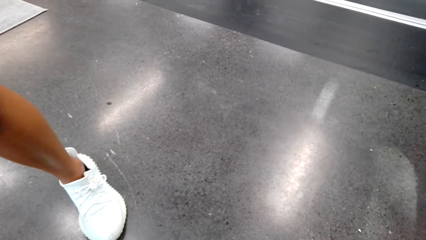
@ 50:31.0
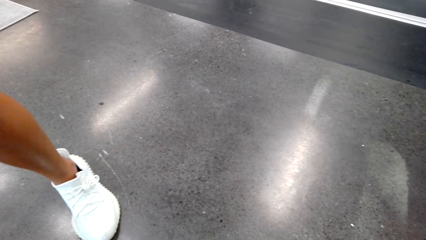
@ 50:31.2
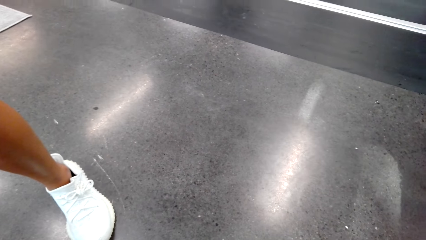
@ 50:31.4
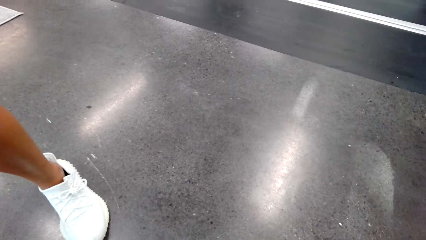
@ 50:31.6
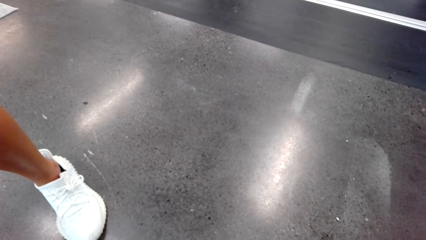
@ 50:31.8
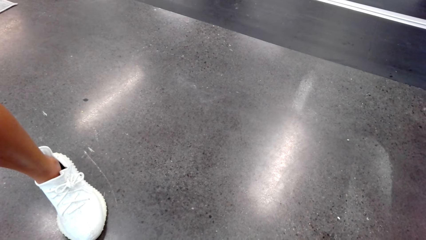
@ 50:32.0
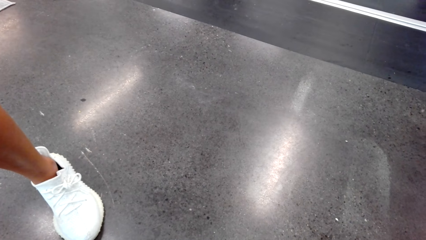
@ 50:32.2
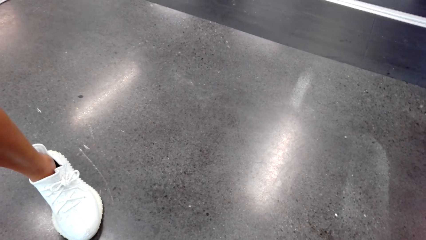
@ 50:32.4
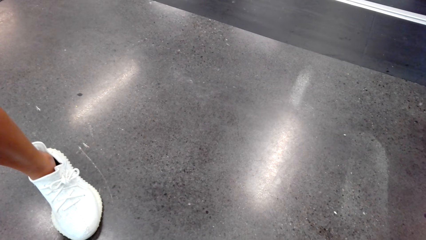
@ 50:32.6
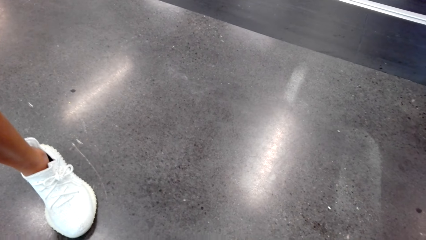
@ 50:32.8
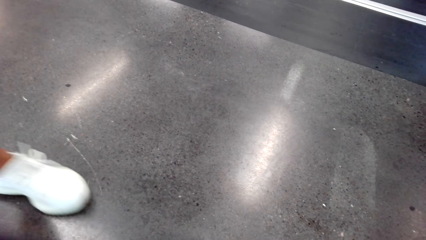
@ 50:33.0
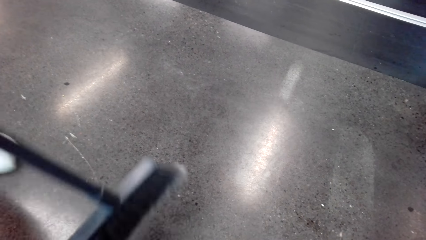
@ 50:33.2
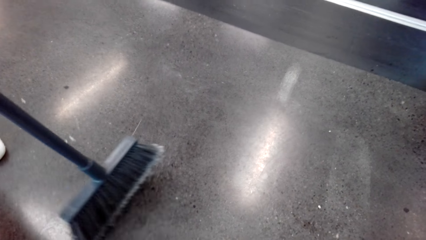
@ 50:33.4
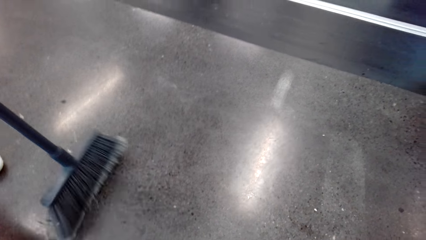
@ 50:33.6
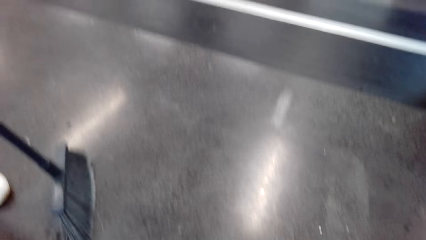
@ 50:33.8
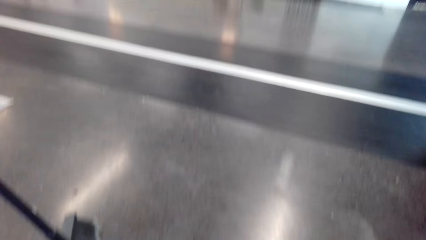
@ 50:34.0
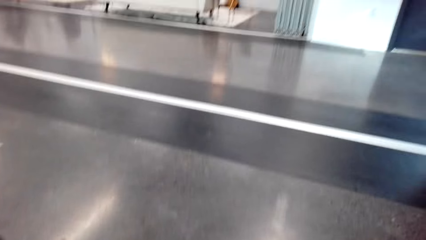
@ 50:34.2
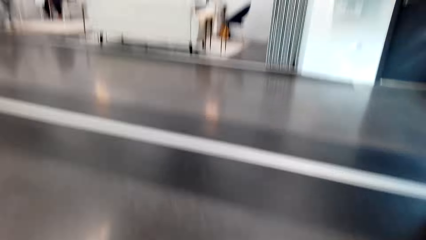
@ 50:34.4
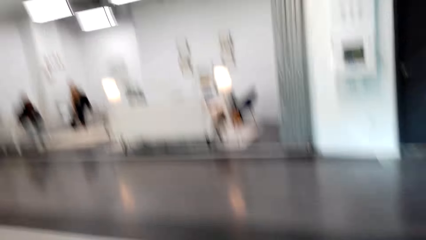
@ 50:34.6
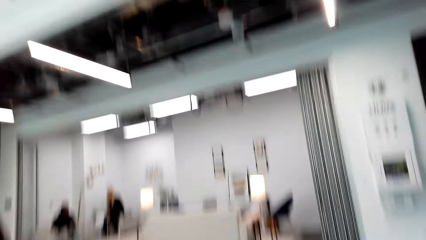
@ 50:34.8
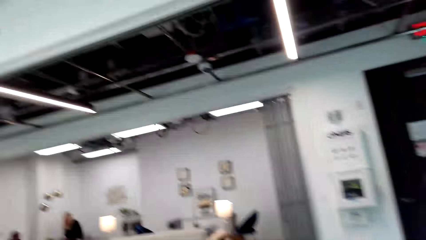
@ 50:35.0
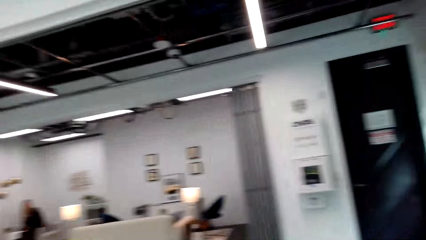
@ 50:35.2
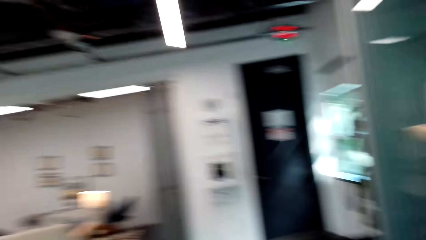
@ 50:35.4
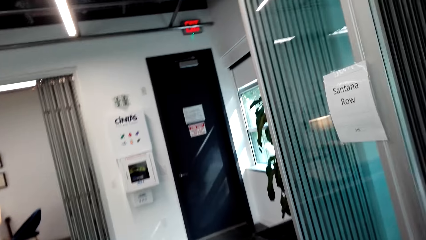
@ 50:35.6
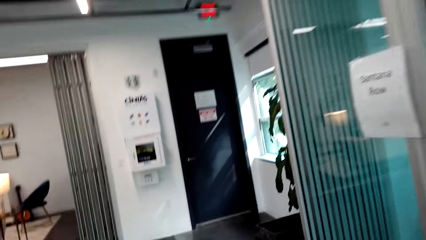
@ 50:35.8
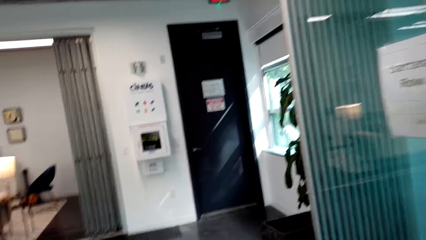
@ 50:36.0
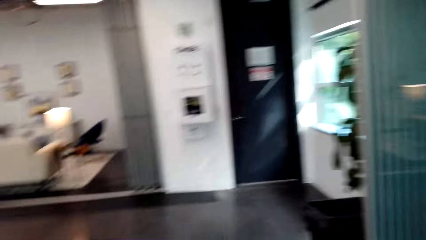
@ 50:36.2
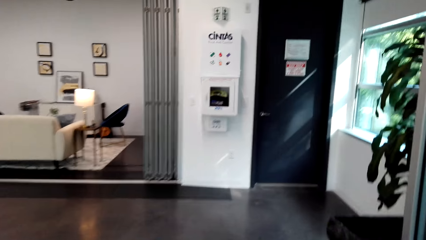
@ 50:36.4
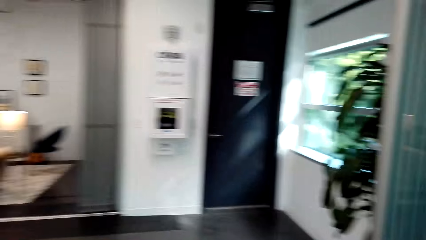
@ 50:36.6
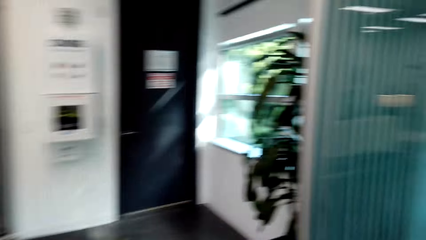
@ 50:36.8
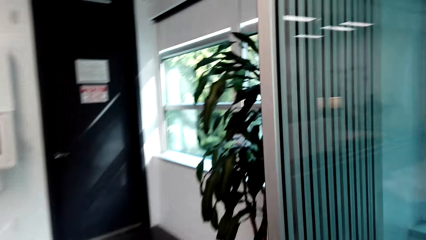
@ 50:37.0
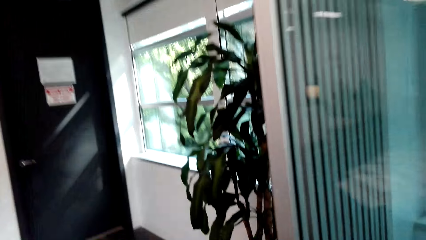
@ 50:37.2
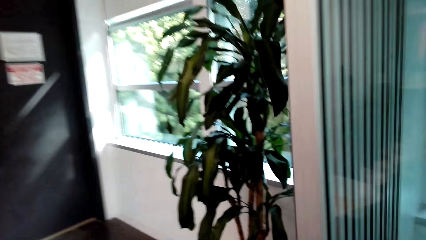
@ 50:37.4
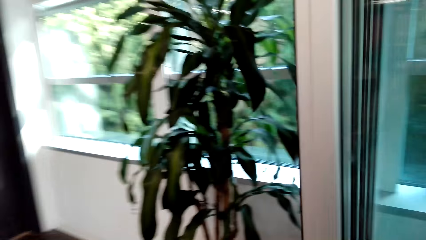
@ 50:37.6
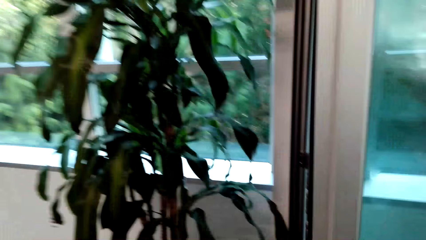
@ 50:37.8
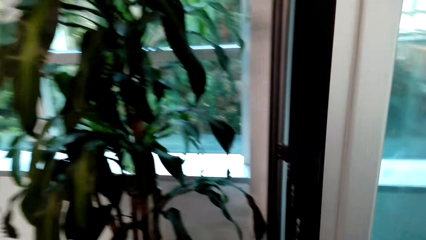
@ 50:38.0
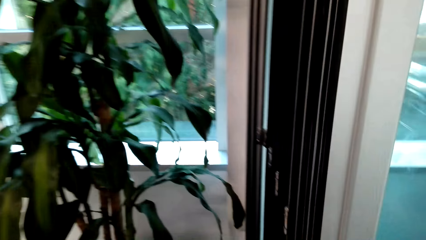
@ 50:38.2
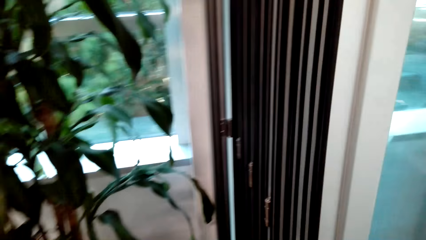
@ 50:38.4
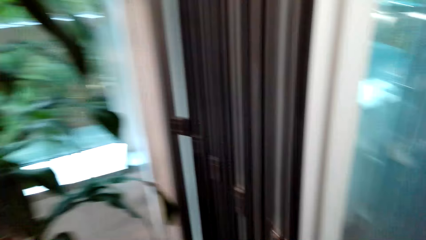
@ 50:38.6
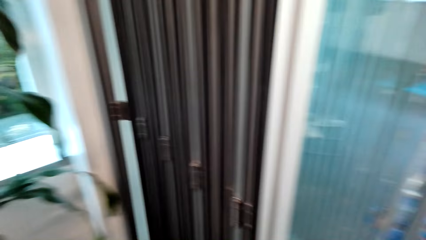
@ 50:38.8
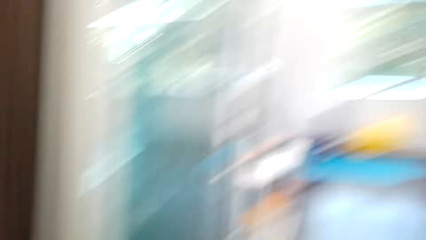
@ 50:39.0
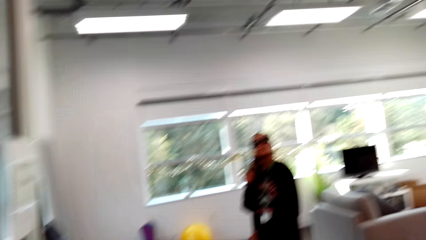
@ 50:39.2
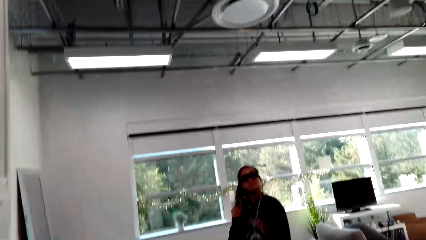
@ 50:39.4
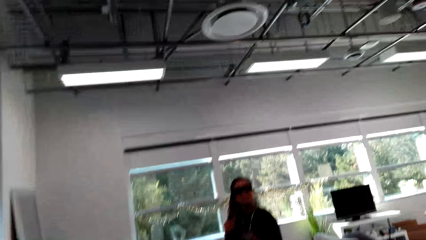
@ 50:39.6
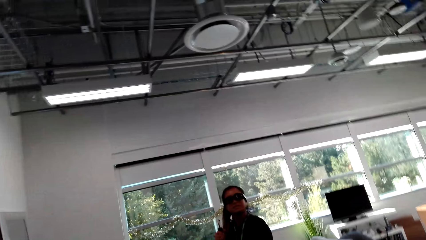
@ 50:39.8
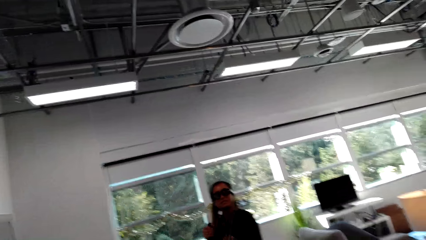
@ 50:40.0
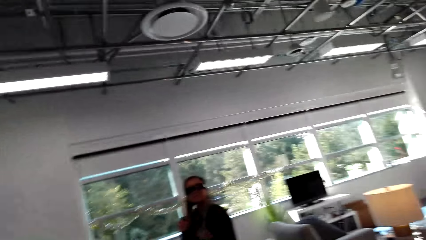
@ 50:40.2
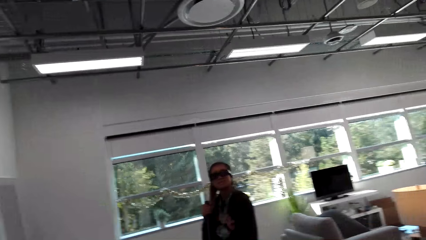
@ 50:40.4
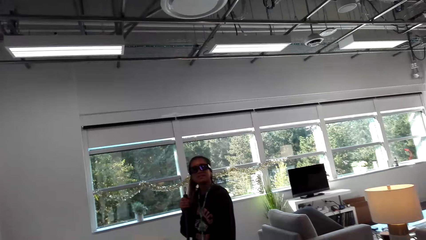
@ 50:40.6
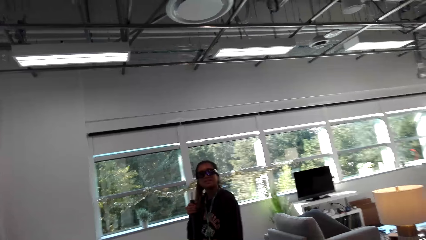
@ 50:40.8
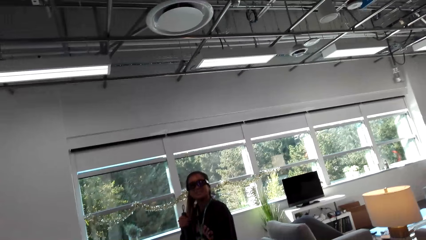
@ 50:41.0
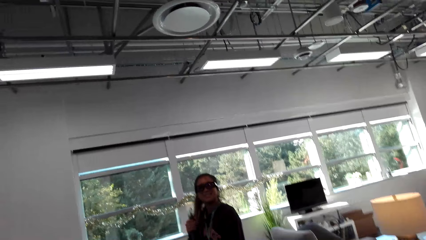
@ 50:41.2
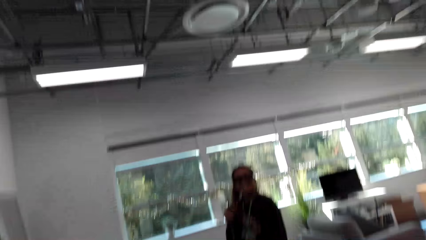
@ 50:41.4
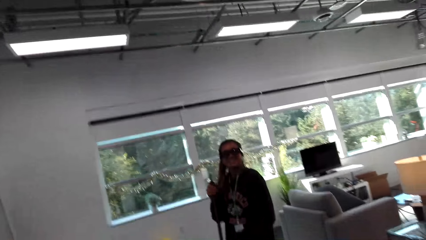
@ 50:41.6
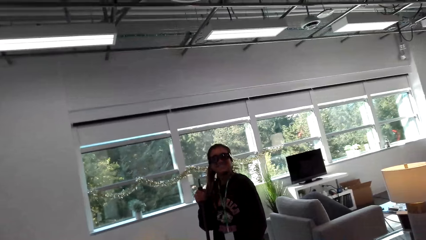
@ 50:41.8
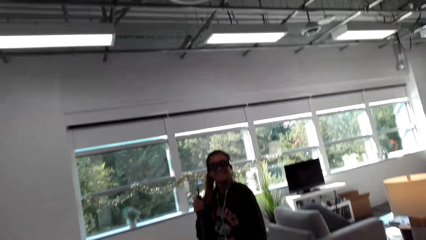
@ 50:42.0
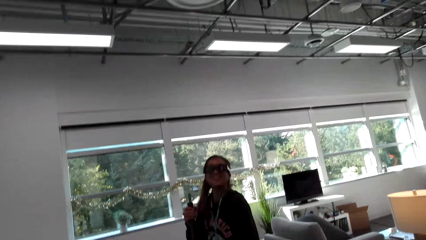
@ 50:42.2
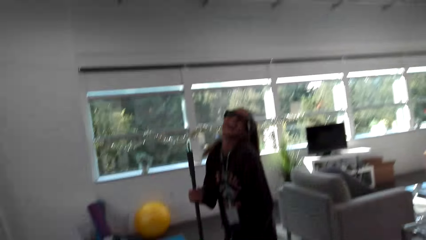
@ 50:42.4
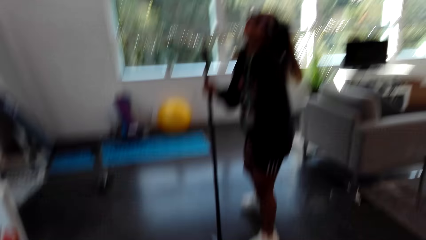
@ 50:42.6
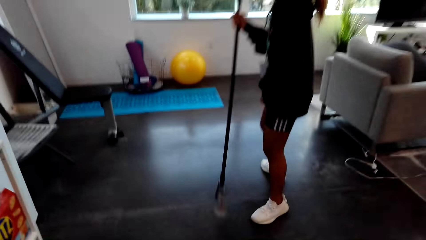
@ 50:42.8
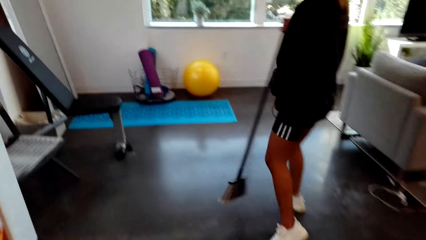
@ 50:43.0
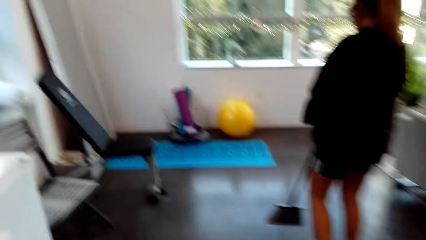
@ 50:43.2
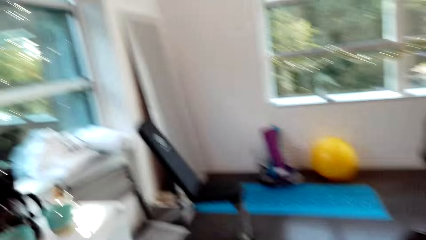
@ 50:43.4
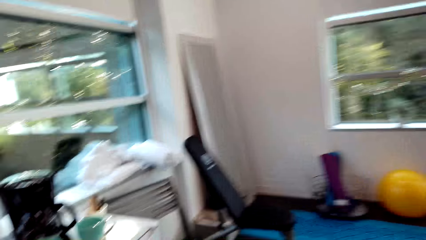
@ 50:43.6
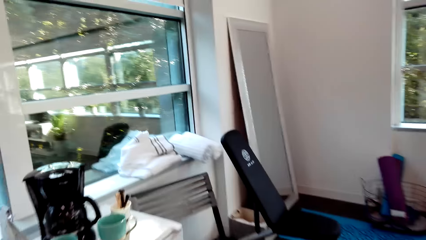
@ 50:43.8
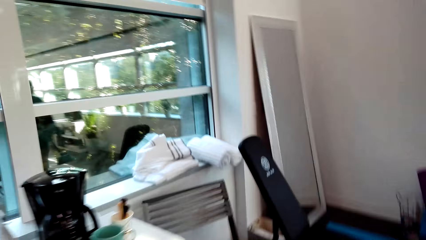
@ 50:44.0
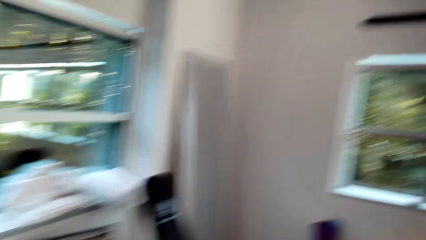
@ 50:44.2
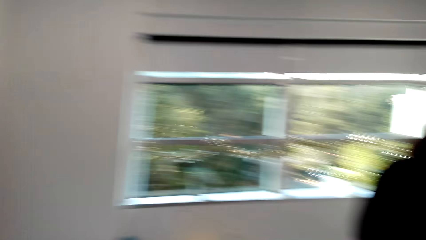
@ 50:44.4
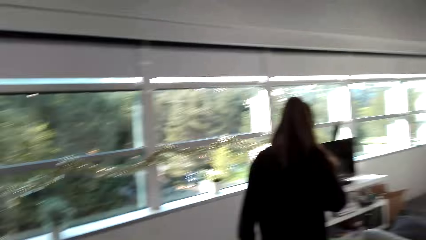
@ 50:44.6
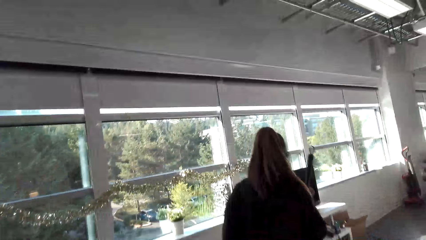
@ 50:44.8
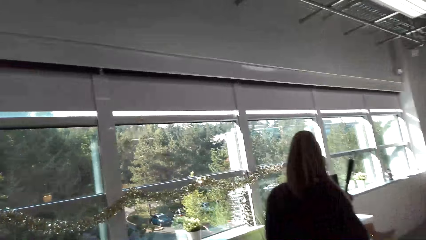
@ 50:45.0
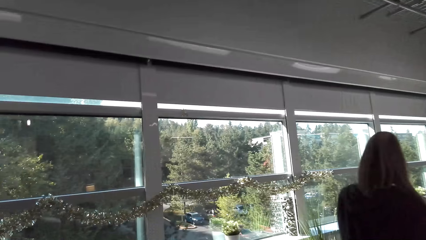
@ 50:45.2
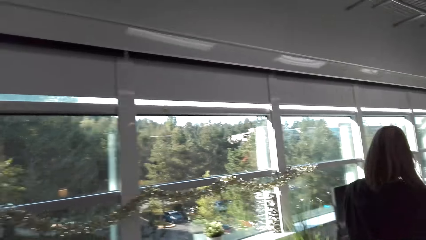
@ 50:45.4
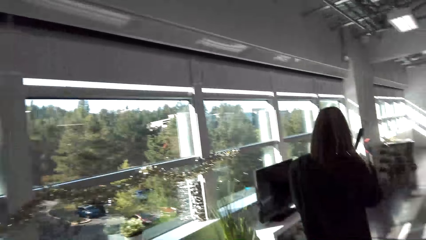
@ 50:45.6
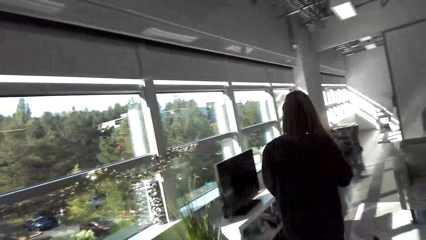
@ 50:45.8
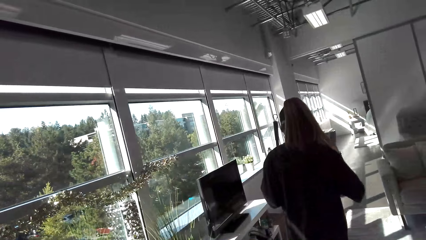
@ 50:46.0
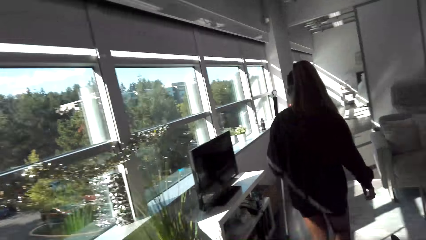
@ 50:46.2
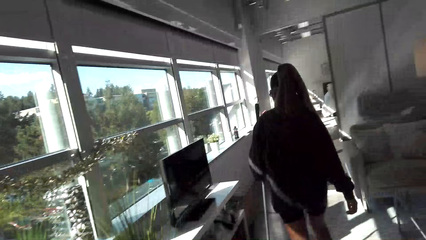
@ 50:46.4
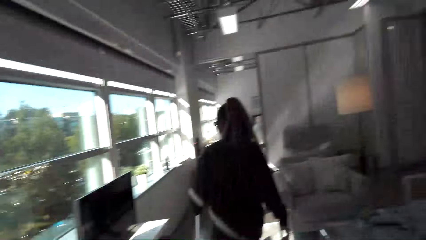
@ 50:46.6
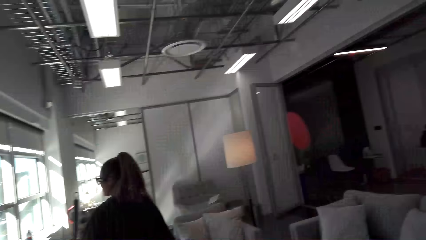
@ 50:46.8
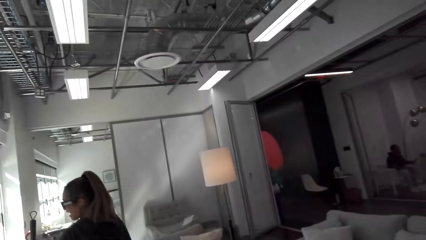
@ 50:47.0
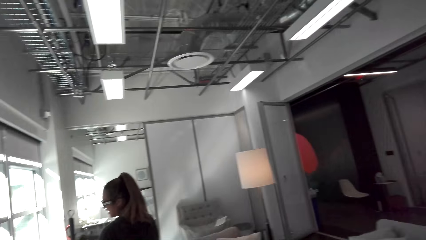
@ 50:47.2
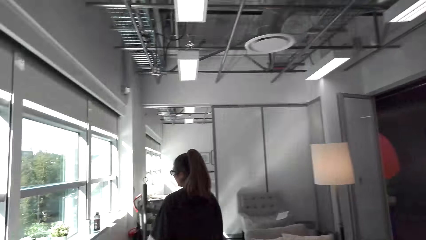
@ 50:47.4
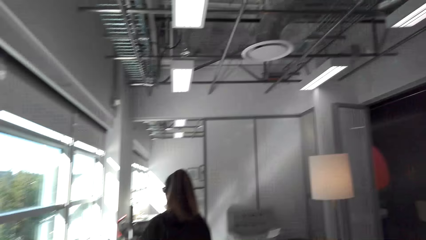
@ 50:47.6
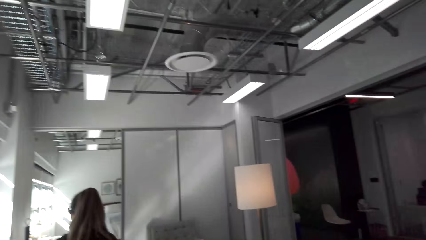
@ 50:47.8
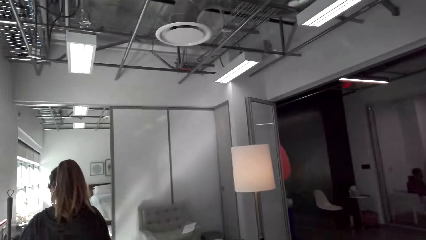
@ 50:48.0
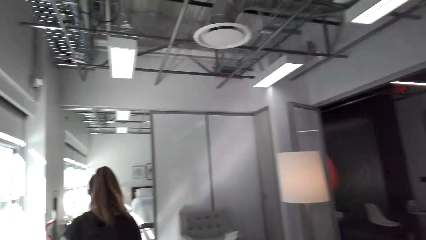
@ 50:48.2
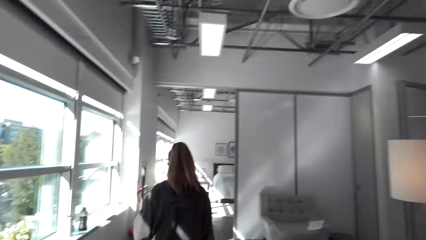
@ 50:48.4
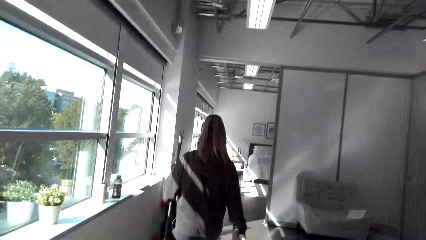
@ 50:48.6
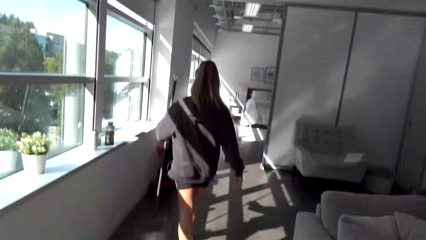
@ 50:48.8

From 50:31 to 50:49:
The camera wearer looks around. They walk ahead. They talk to a person. They look at the person. They walk ahead.
